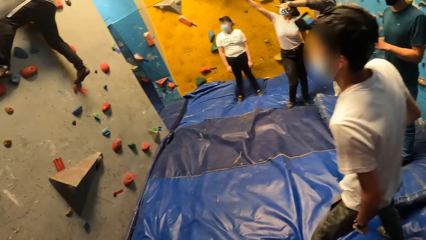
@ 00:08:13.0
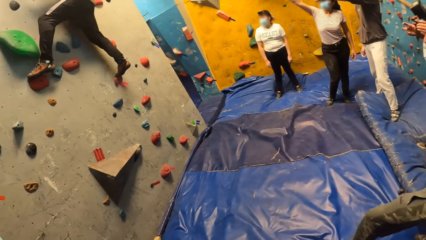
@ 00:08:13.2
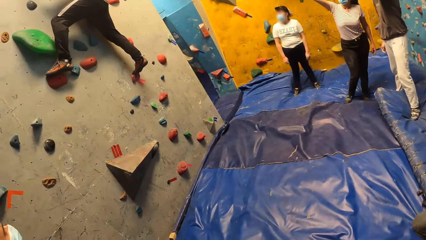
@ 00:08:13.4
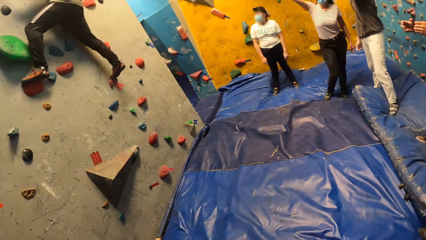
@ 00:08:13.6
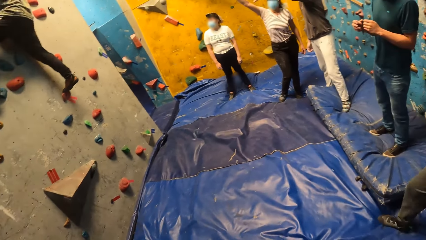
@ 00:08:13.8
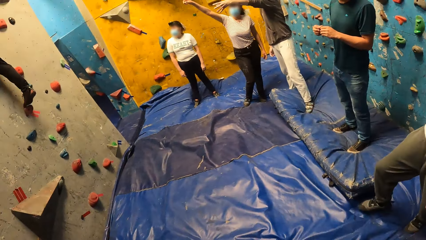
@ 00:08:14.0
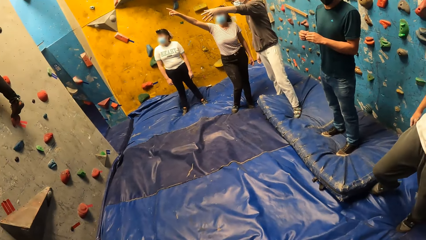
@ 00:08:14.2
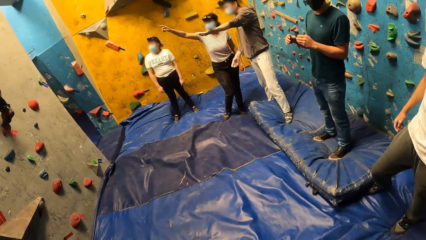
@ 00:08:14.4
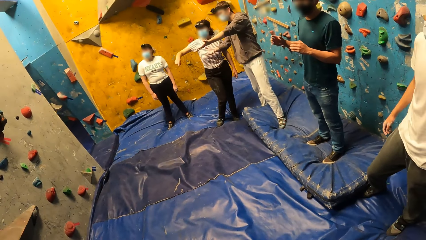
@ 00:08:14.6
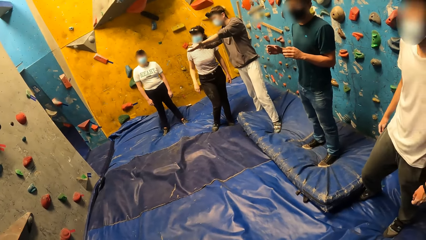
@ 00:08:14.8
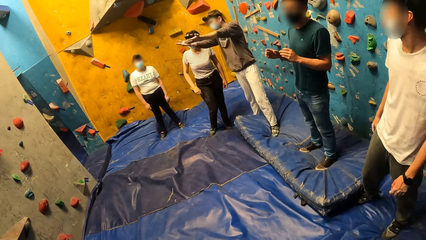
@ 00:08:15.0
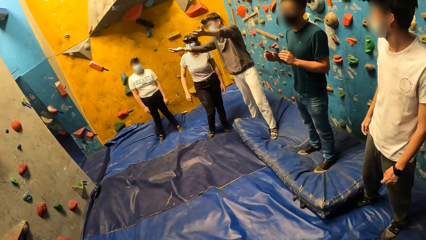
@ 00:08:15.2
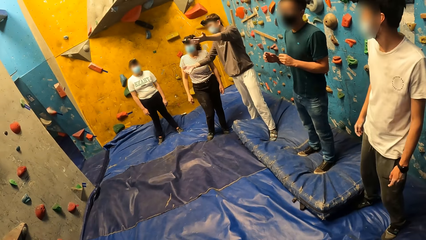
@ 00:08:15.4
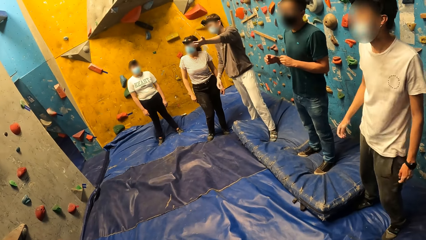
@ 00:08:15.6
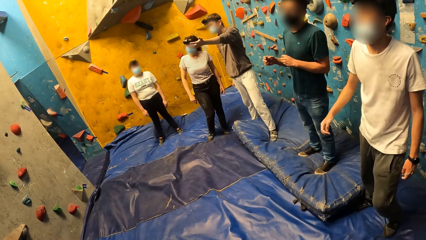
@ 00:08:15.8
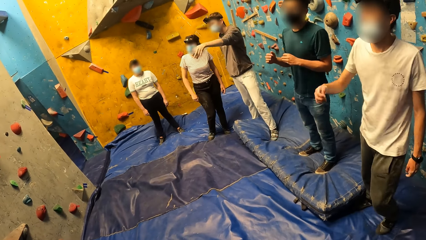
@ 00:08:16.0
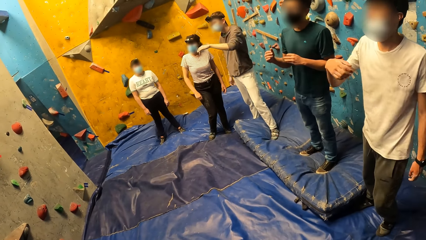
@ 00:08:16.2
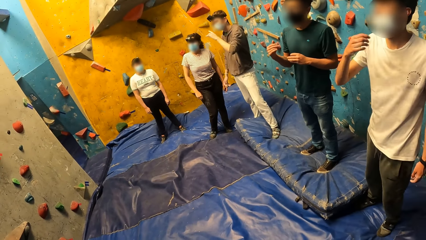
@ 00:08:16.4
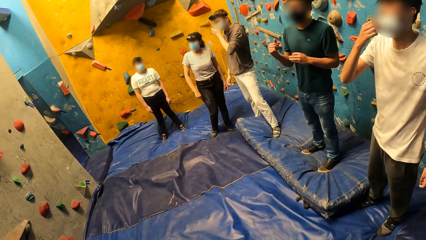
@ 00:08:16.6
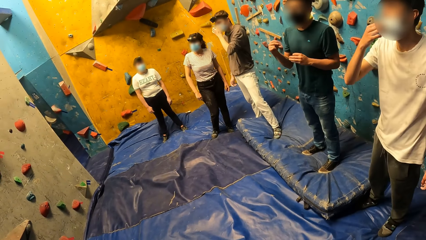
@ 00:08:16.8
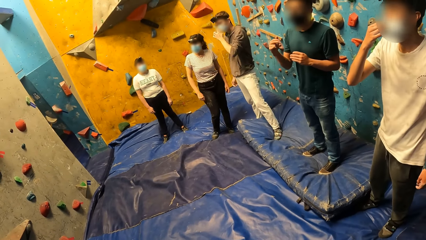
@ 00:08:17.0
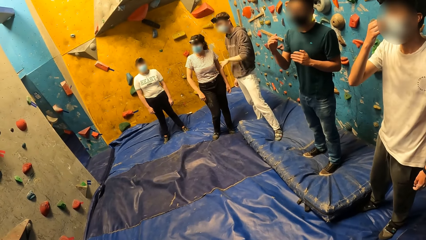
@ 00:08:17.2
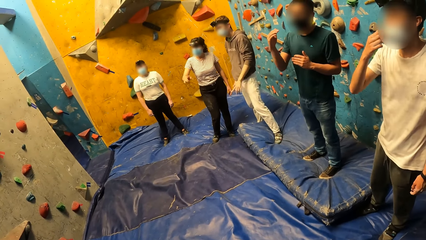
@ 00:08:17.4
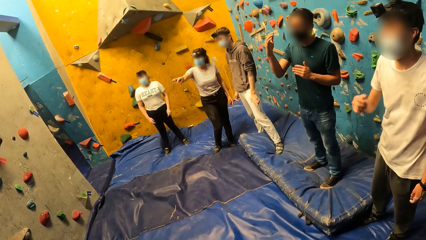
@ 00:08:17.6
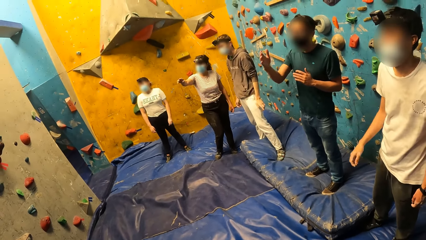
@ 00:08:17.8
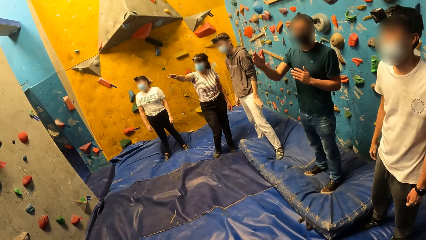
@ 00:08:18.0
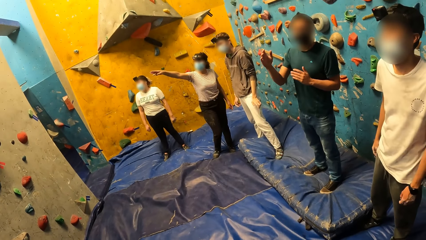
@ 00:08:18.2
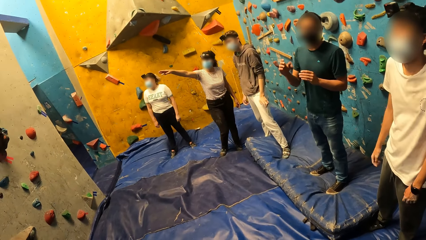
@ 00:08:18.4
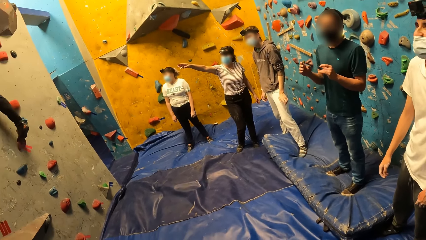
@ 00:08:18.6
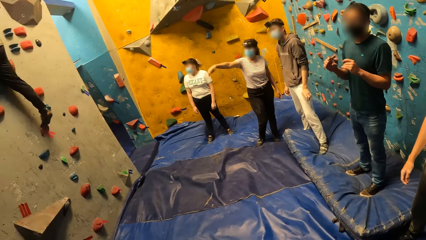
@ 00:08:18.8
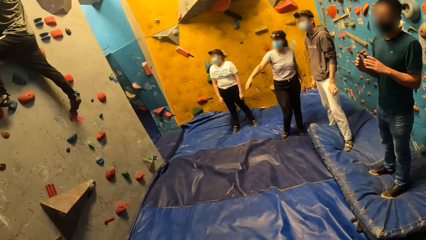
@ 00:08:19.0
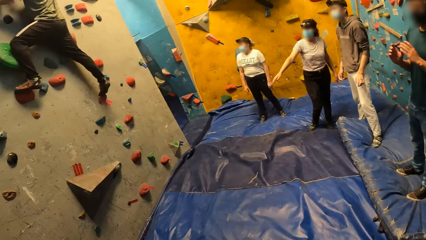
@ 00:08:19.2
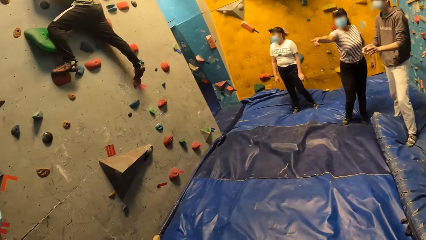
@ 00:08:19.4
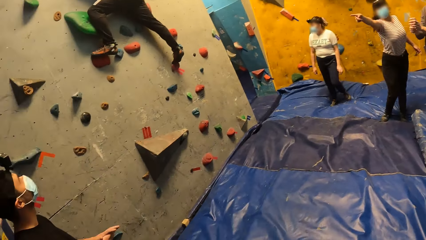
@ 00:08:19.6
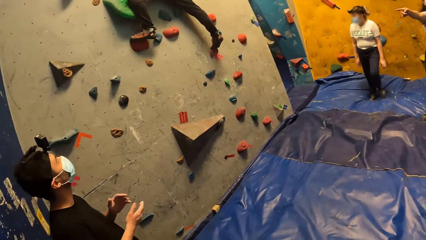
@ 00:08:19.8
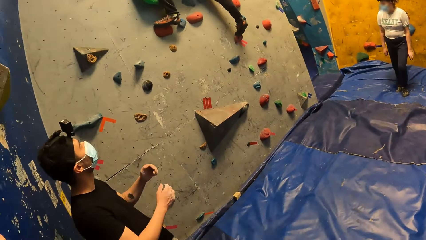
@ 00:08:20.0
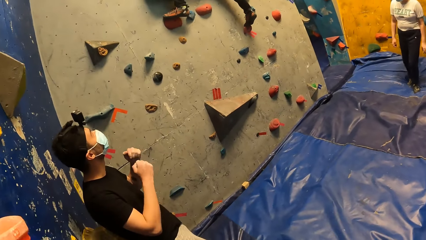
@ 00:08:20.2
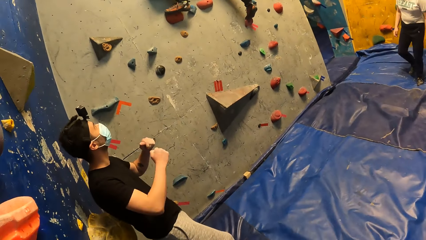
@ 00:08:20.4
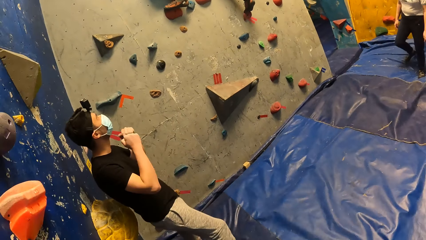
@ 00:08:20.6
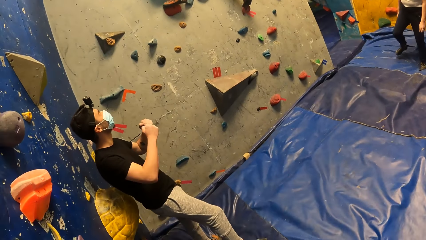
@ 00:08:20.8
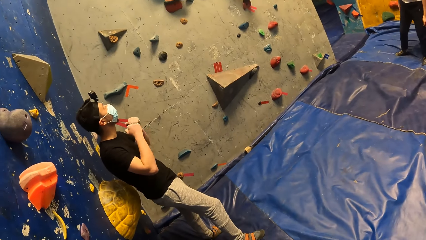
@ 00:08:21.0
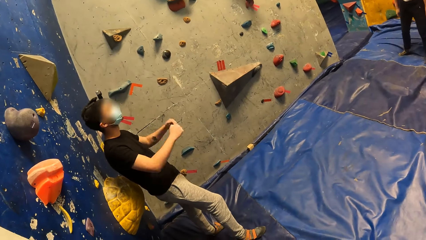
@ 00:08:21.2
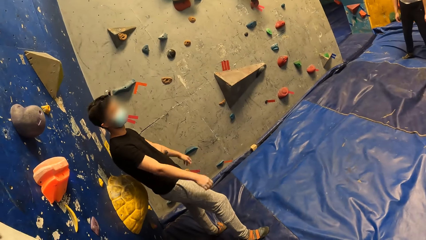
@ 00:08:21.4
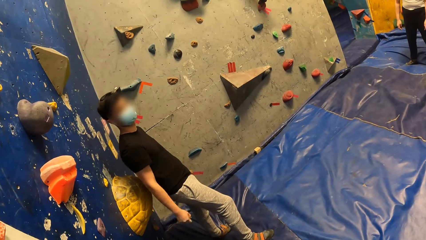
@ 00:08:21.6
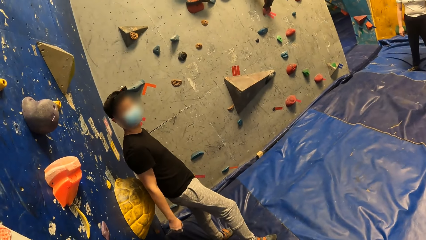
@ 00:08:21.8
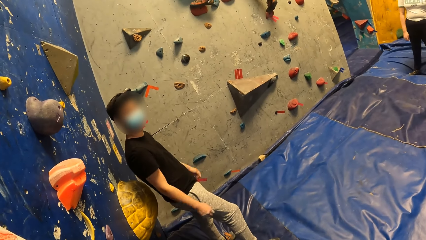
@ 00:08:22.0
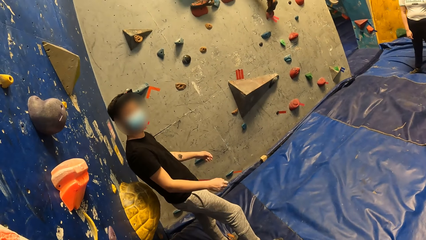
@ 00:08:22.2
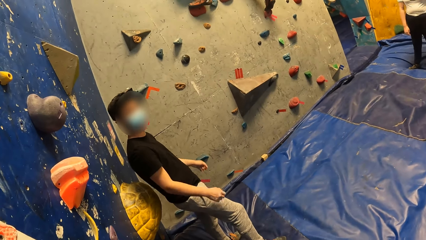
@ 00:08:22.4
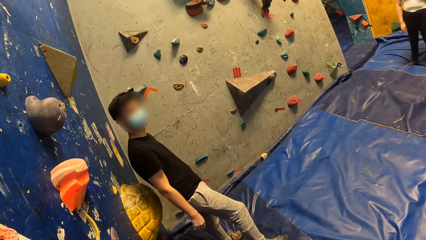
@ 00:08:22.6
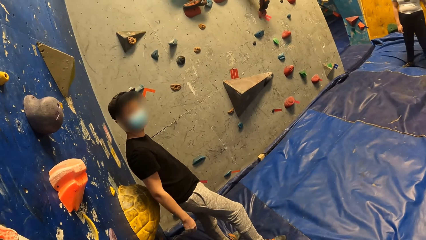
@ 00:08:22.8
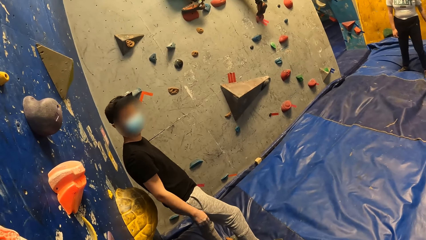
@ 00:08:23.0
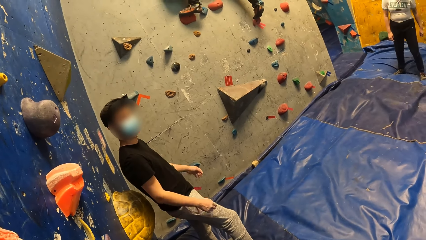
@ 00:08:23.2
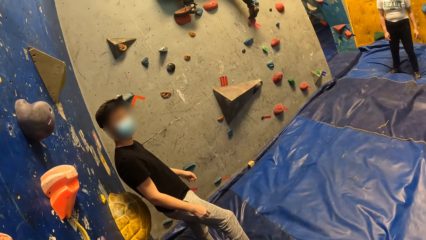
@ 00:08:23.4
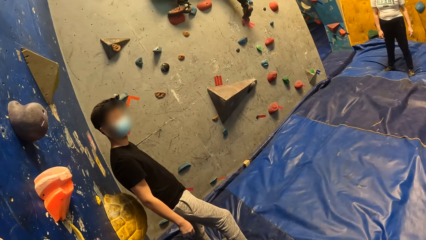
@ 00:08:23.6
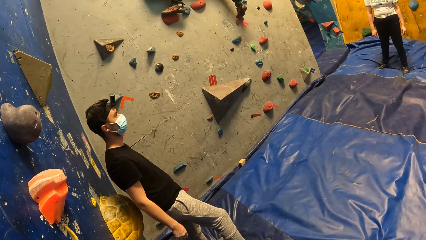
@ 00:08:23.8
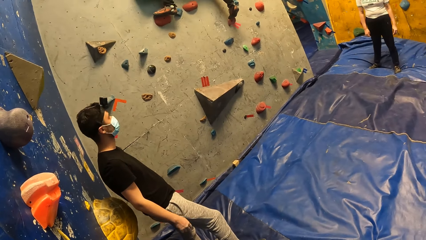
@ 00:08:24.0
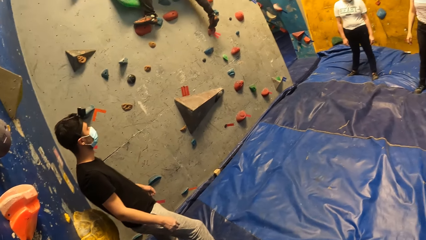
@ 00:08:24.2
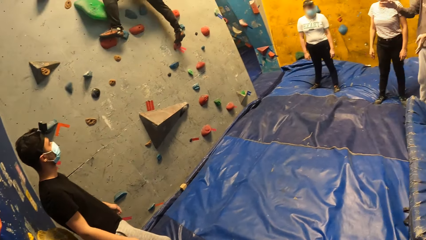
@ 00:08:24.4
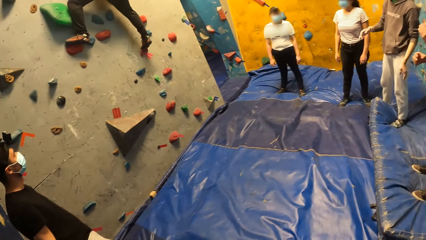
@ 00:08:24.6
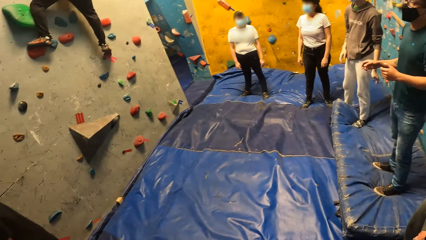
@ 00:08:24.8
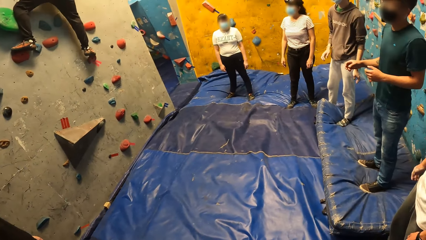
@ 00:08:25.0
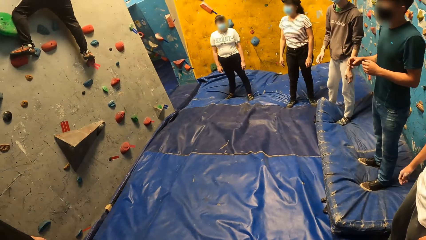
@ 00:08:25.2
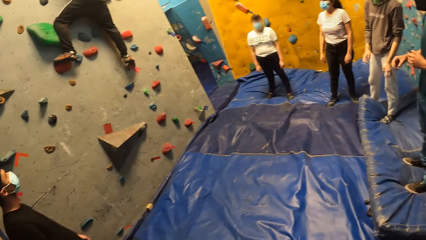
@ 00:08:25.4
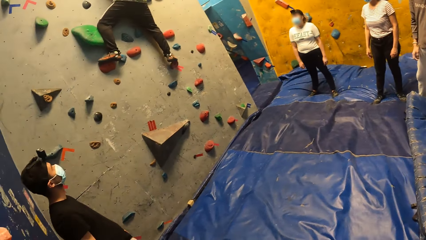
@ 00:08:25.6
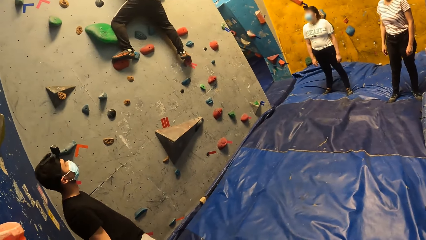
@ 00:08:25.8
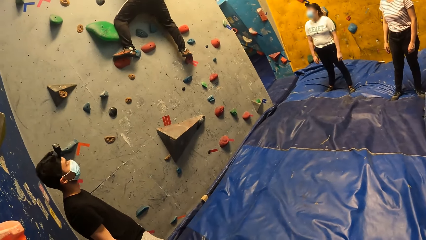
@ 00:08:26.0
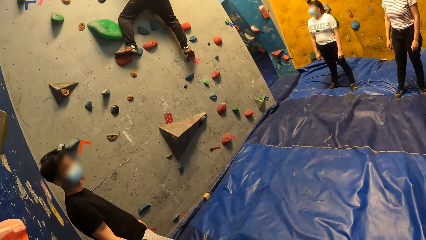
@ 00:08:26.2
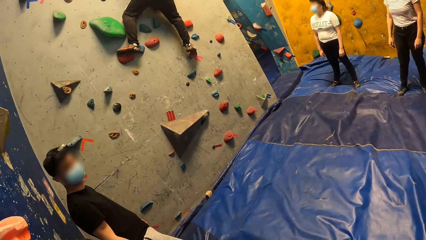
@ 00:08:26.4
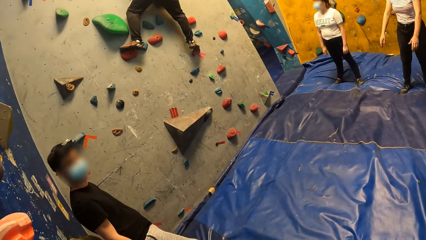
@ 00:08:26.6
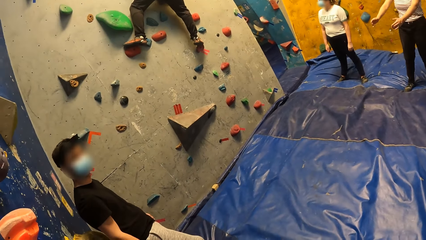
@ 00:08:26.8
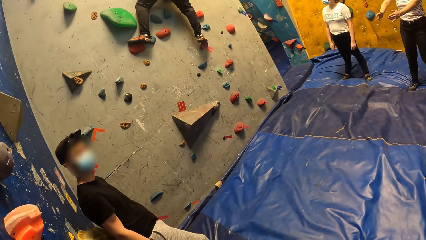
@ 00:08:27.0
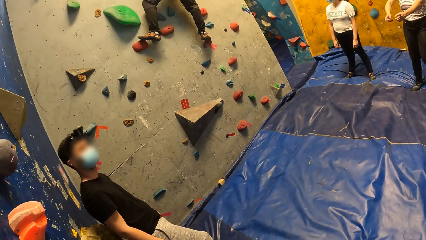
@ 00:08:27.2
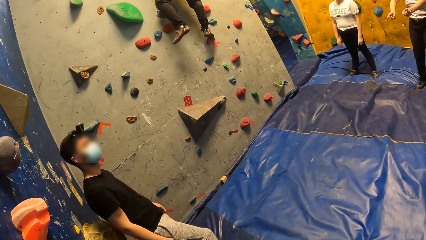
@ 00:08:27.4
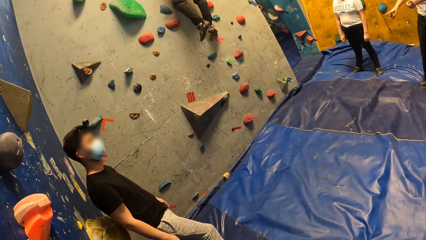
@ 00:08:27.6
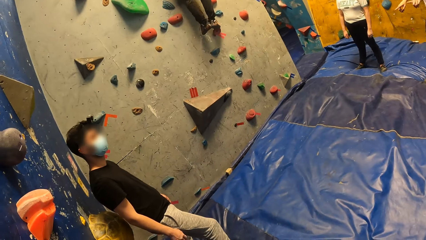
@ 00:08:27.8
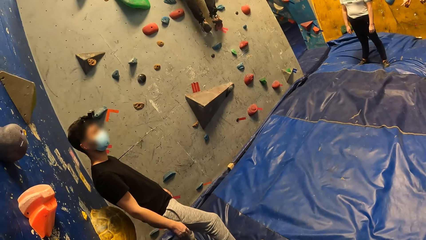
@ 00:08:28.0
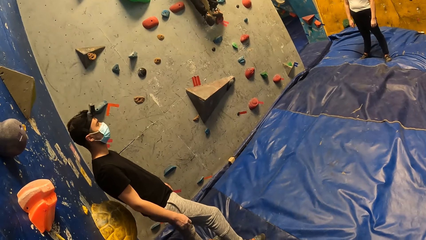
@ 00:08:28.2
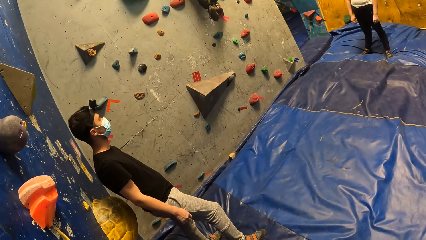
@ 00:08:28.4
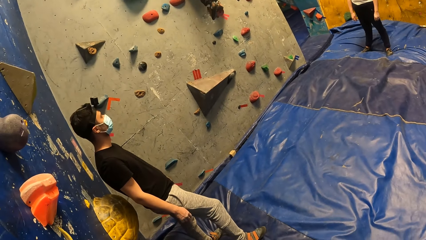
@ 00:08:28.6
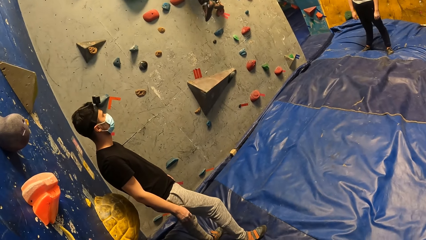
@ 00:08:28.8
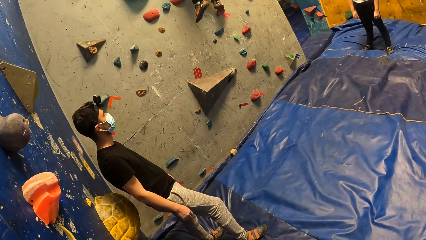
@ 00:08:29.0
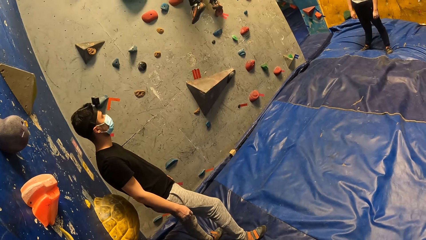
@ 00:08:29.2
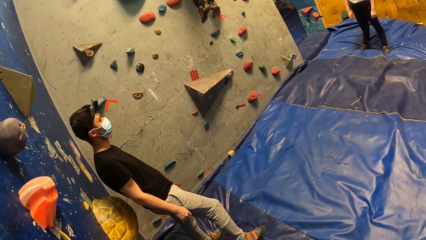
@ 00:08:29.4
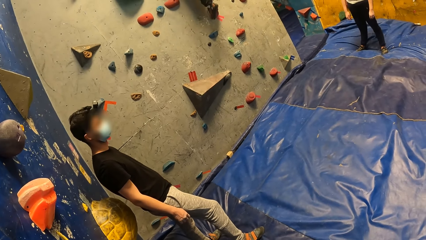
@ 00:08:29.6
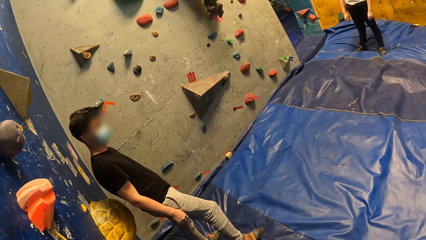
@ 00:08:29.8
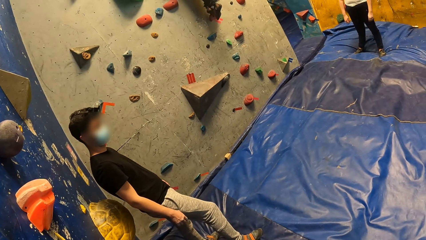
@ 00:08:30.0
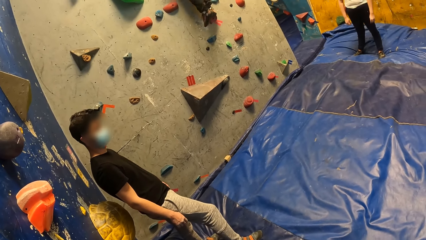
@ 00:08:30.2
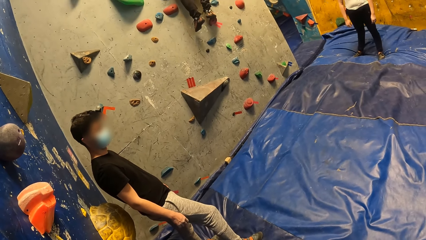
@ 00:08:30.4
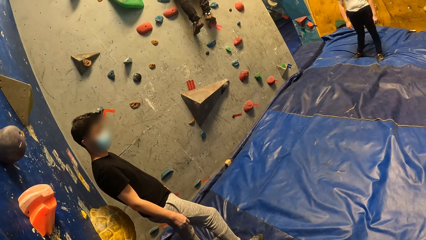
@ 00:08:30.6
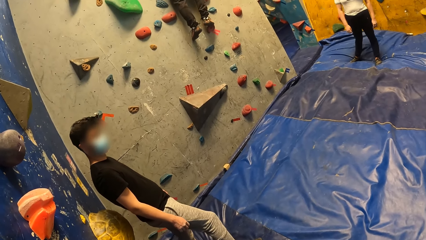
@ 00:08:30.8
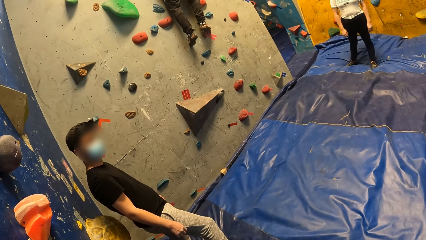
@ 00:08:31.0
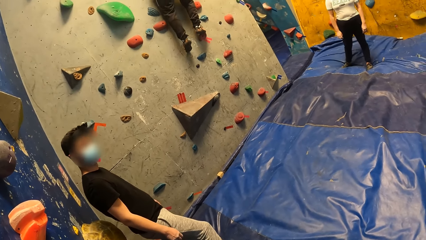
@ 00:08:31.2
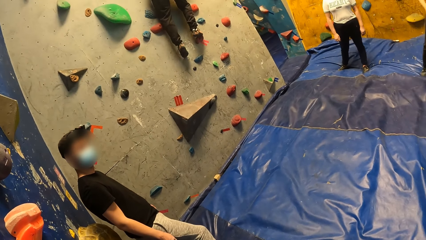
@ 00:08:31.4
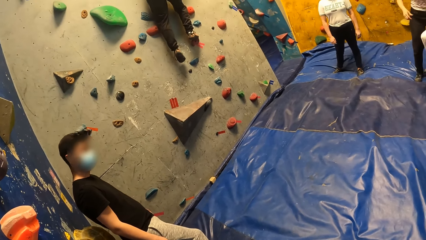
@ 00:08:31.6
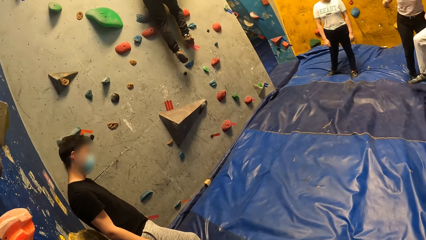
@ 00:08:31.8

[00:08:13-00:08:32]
A man climbs rocks on the wall. A second man sways hands. A third man aligns a mask on the face. A fourth man sways a hand. A fifth man sways hands. The camera wearer looks around. The first man descends on the wall. A woman sways hands. The first man descends on the wall.
